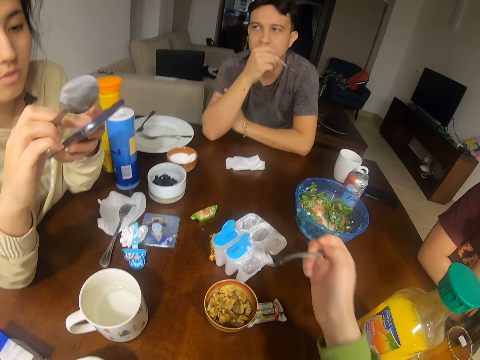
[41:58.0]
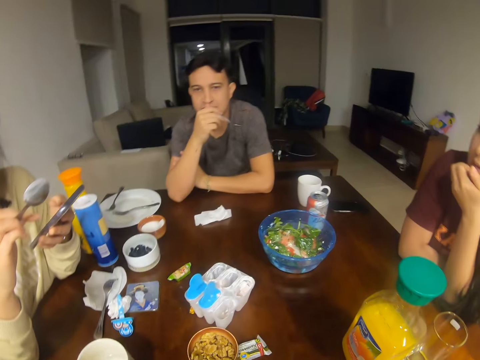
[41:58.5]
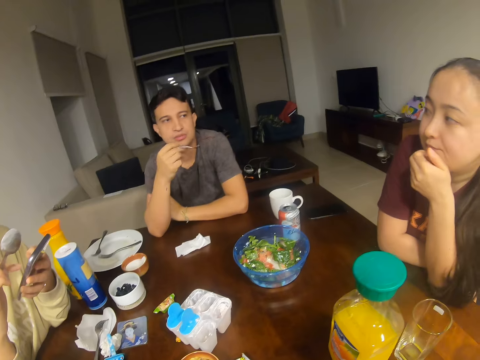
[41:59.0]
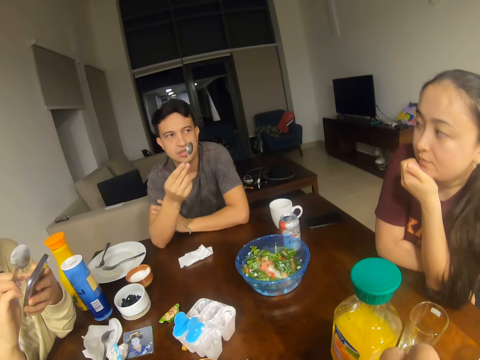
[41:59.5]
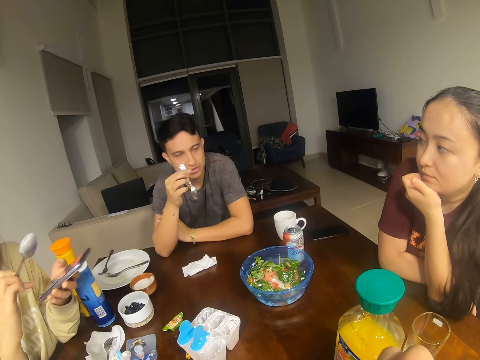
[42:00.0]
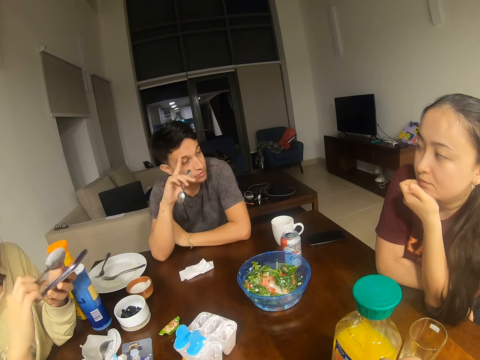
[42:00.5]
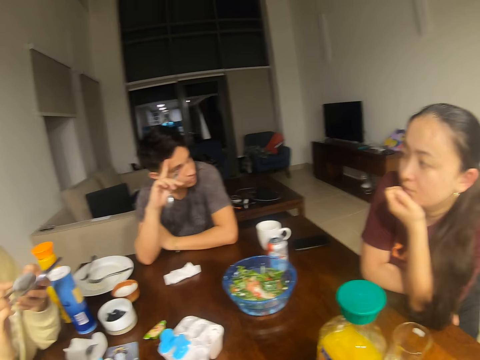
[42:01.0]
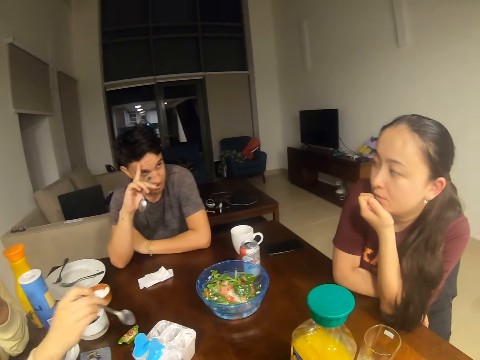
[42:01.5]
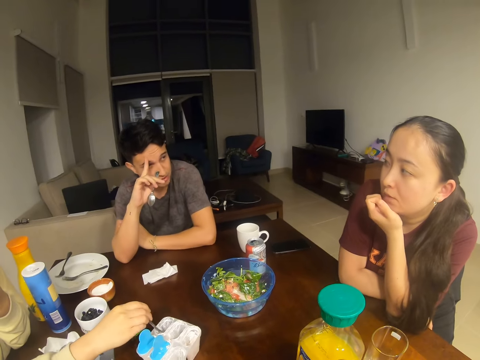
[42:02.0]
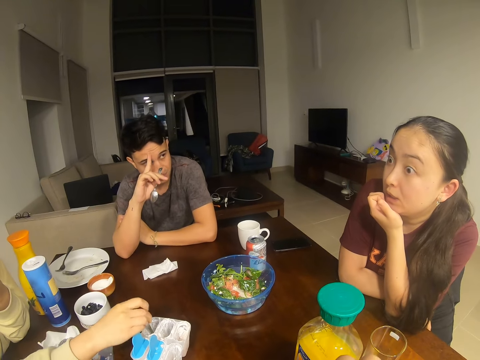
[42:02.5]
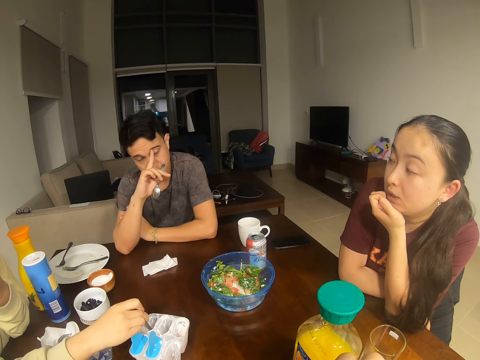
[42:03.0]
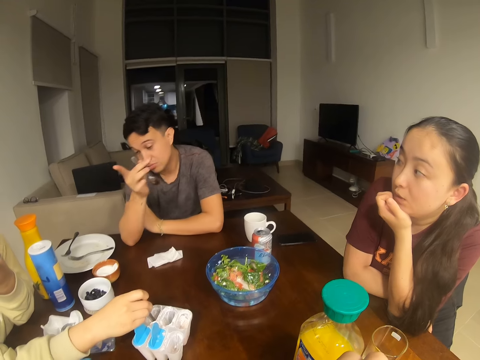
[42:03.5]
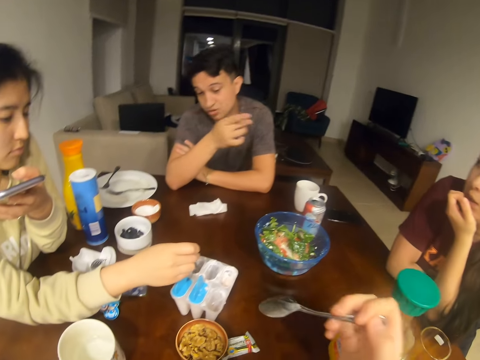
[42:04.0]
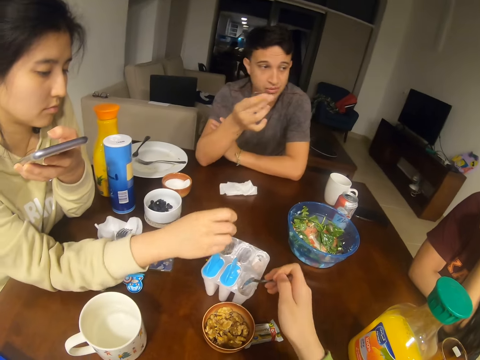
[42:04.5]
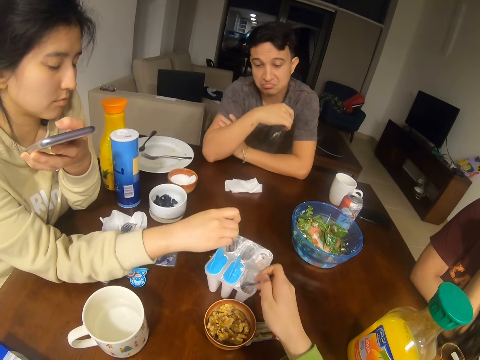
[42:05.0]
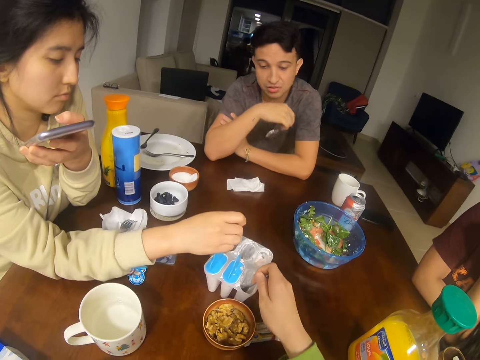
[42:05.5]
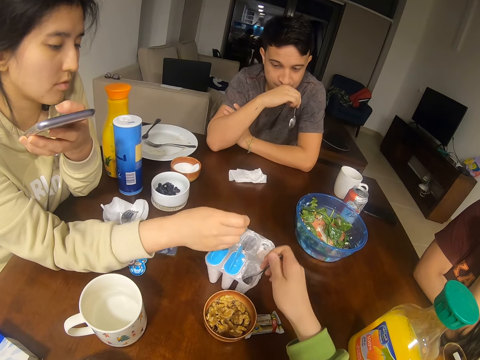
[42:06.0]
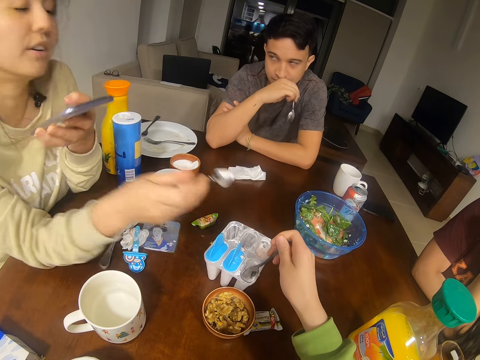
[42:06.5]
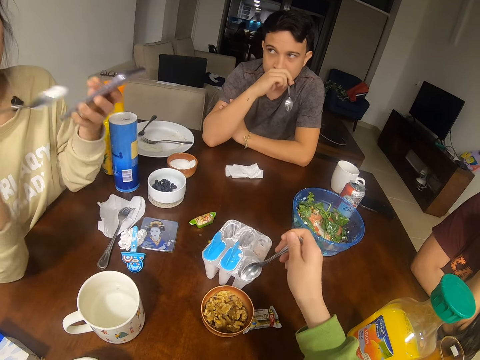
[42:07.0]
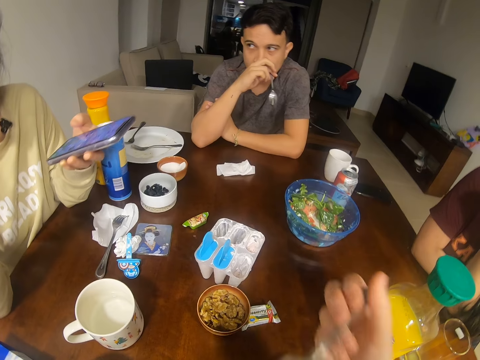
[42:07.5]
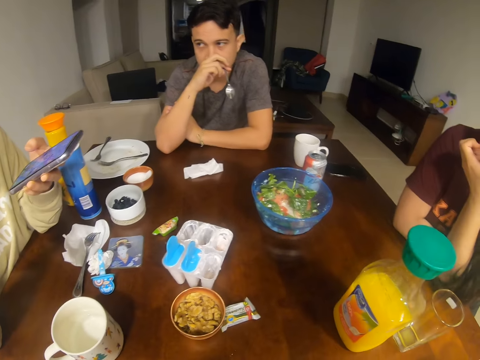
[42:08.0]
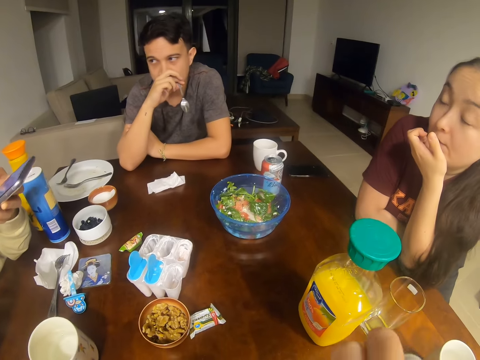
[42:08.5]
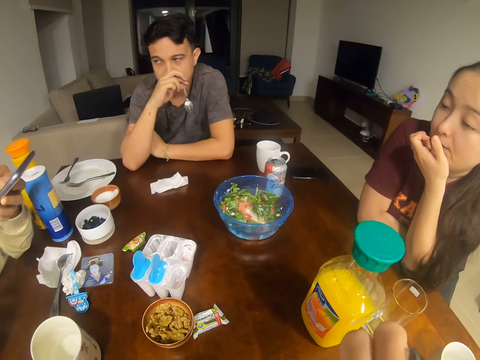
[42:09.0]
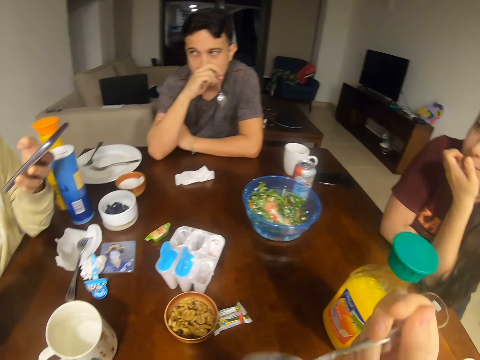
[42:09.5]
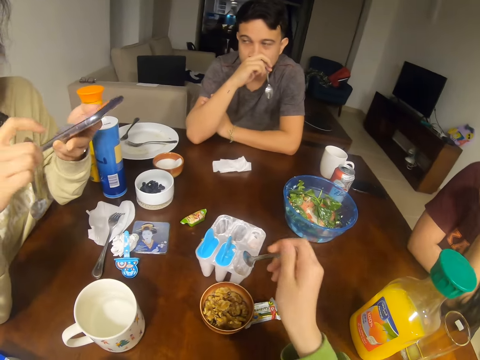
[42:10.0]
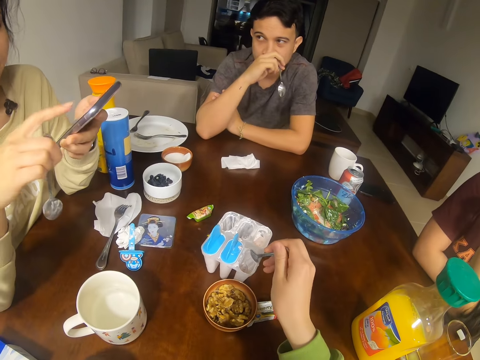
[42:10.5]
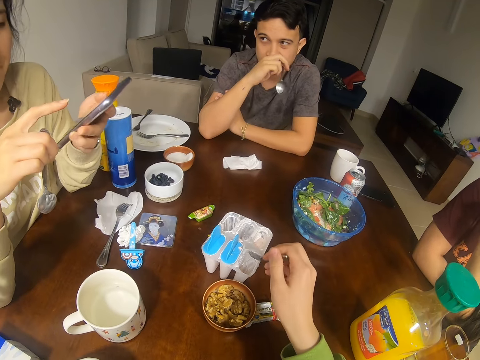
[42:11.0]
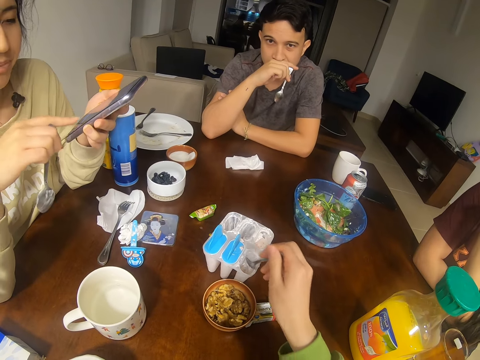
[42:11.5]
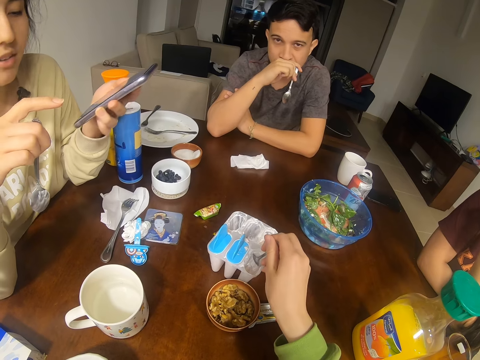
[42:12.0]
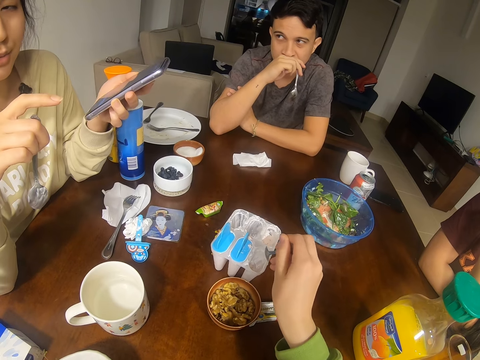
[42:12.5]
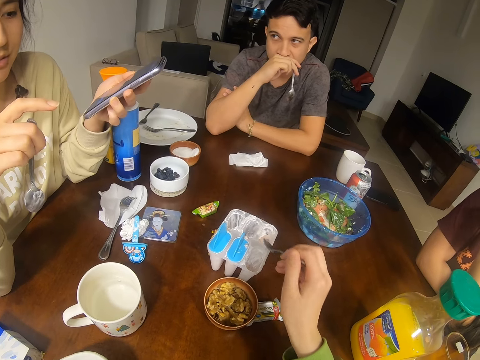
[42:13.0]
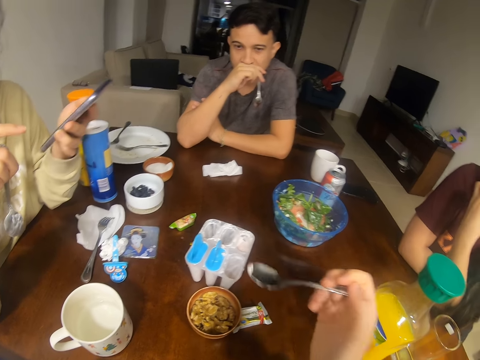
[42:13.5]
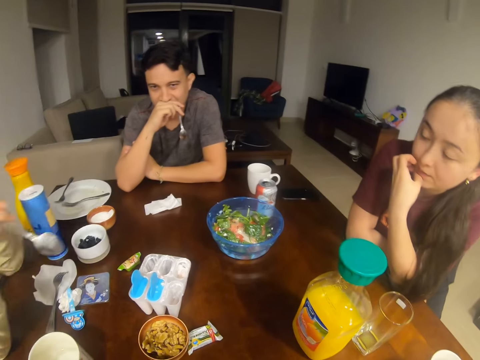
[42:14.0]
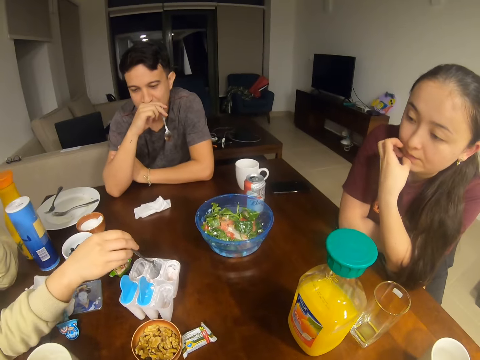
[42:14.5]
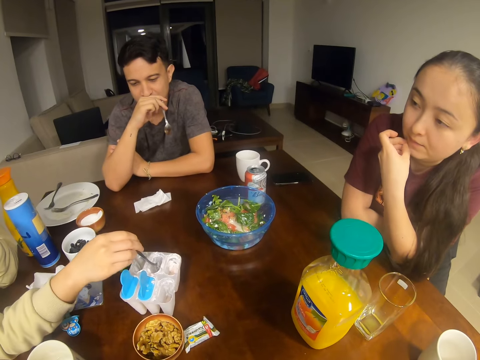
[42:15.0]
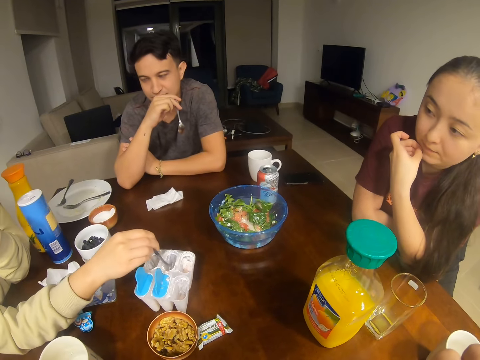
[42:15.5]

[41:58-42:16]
The camera wearer scoops something from the tin. The man talks to the girl. He scratches the forehead. The man converses with the camera wearer, a woman and another woman. The first woman scoops something from the tin. The camera wearer scoops something from the tin. They eat something. The man looks at another girl. The first woman converses with the camera wearer, the other woman and the man. The other girl holds a phone. The camera wearer scoops something from the tin.

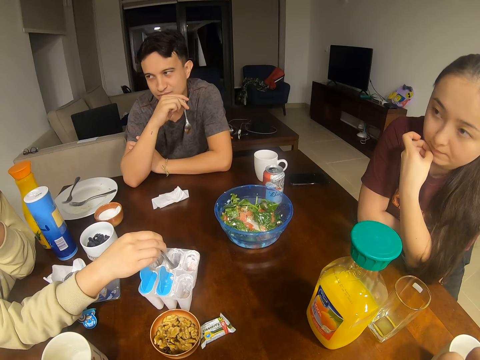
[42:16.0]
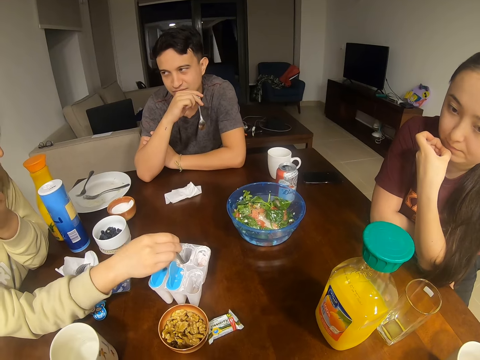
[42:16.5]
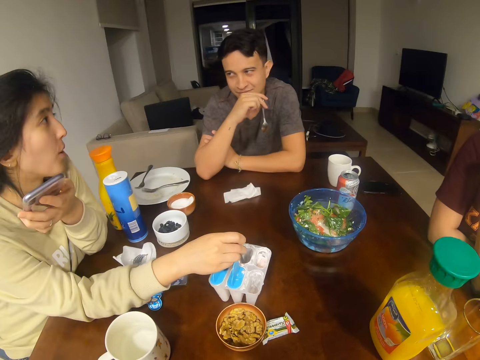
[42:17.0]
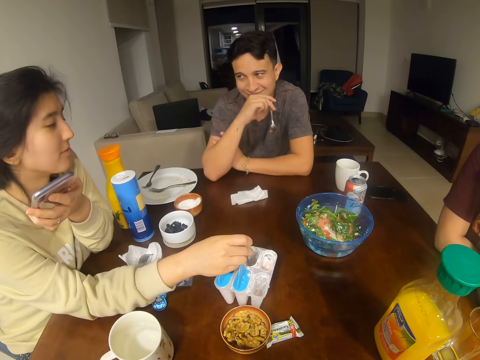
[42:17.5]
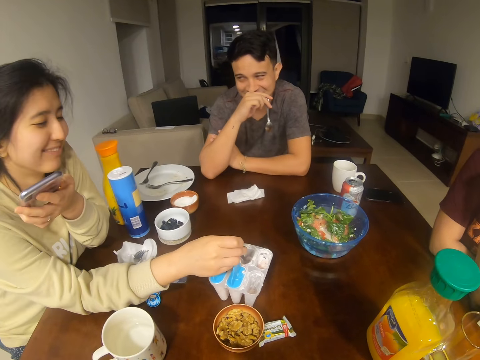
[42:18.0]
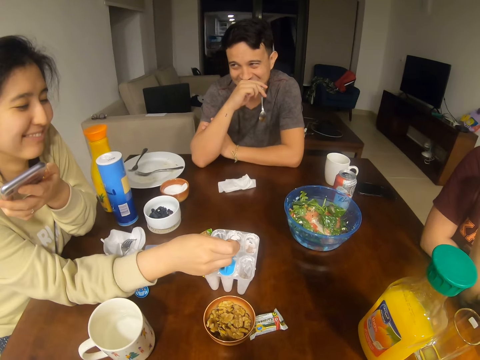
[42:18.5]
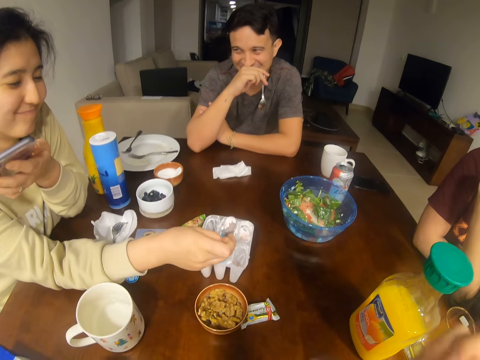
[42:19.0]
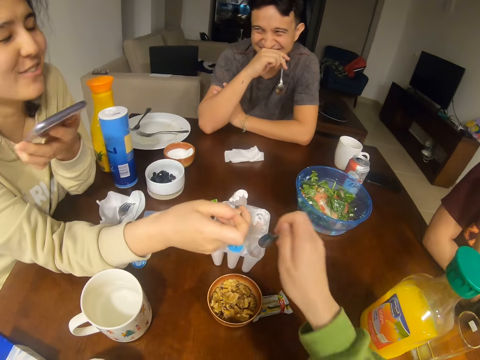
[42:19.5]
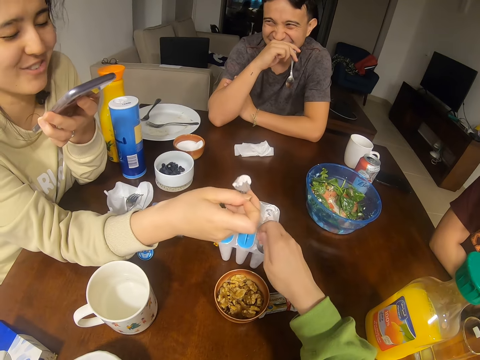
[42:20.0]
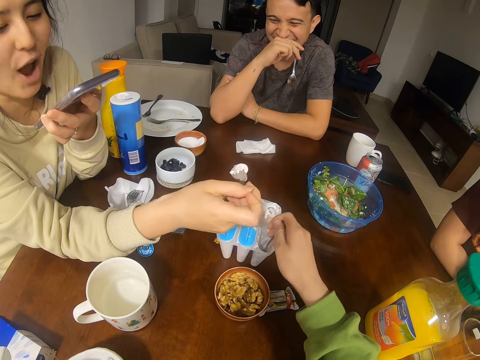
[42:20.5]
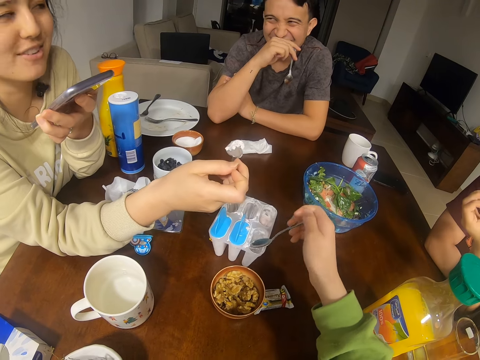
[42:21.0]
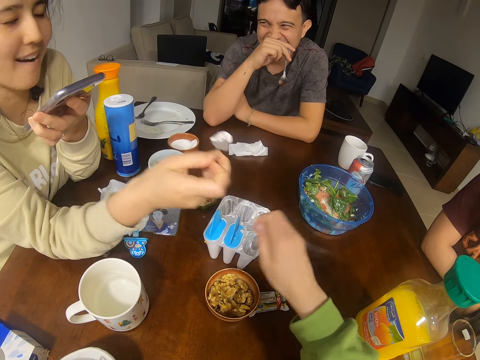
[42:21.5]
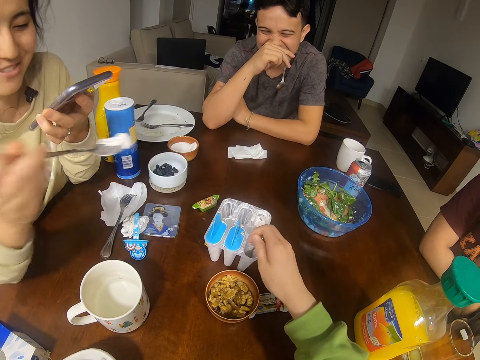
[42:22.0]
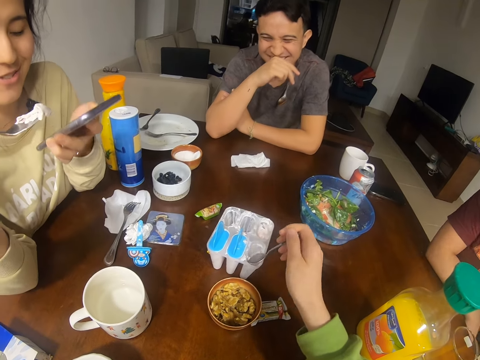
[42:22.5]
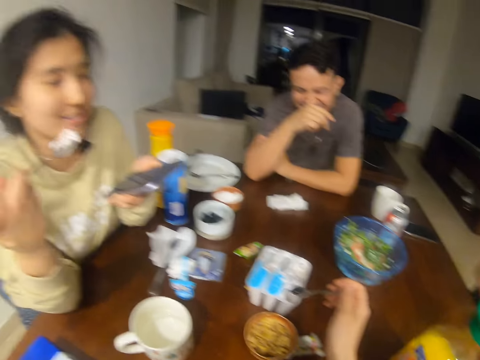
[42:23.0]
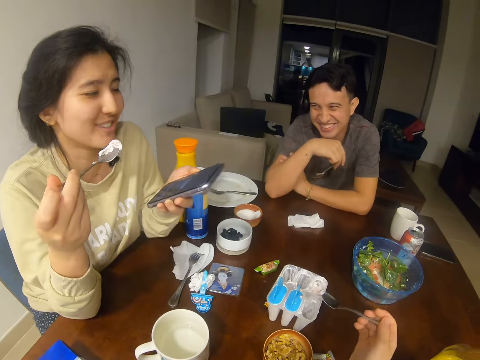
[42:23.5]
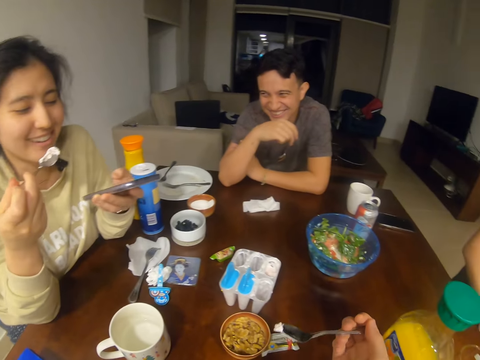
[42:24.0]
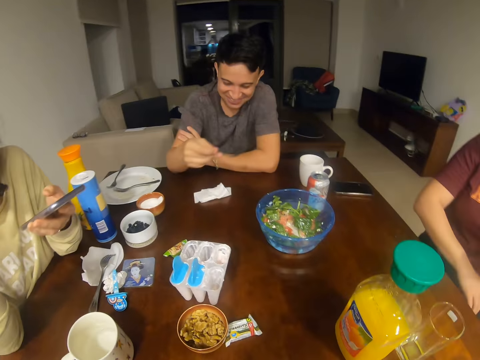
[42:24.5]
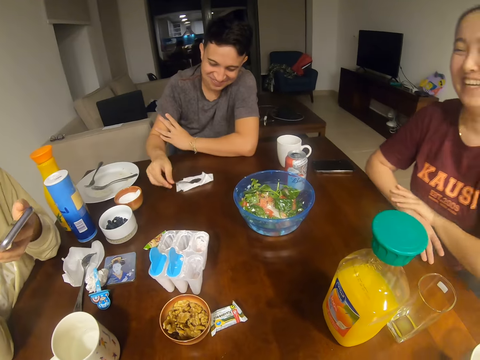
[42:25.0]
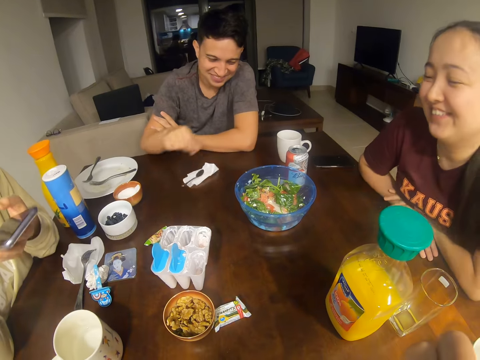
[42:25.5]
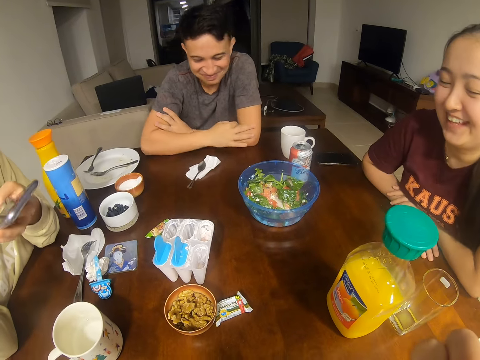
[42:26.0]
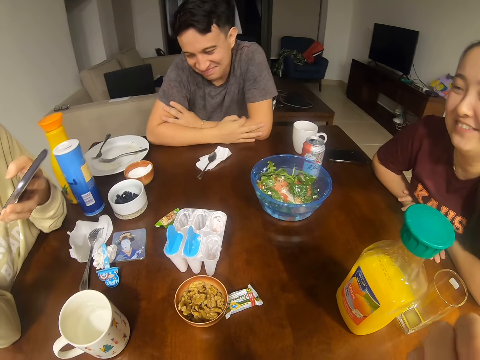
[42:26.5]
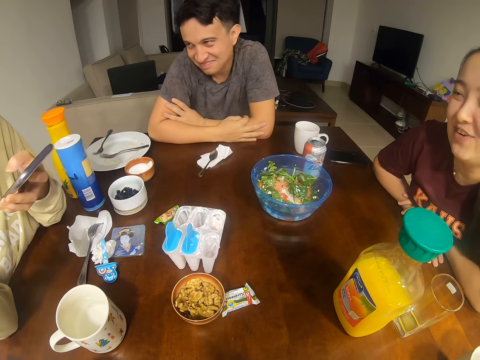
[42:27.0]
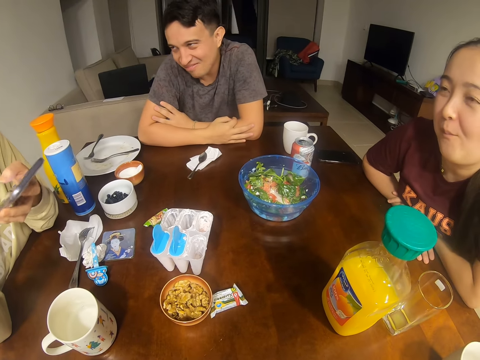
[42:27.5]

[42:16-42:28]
A man looks at a girl. A woman scoops something from the tin. She scoops something from the tin again. The camera wearer scoops something from the tin. Another woman converses with the camera wearer, the first woman and the man. The camera wearer eats something. The man puts the spoon down.
